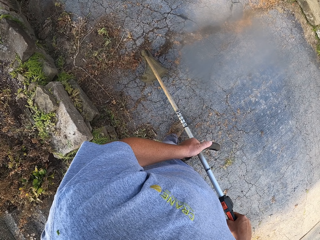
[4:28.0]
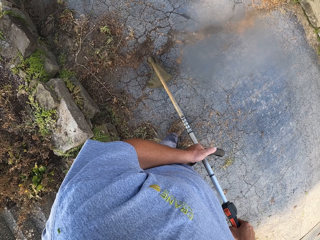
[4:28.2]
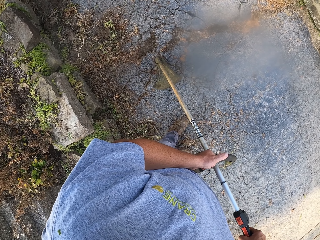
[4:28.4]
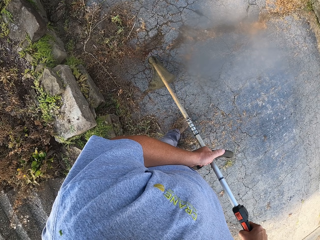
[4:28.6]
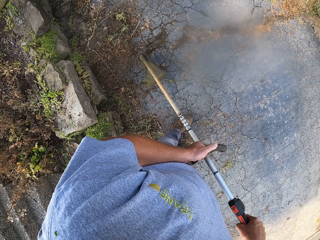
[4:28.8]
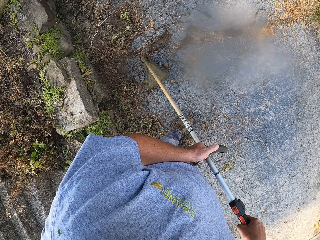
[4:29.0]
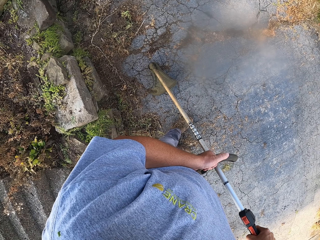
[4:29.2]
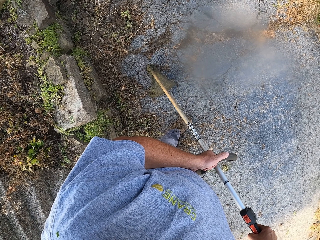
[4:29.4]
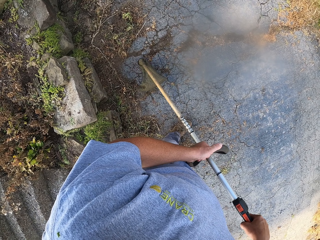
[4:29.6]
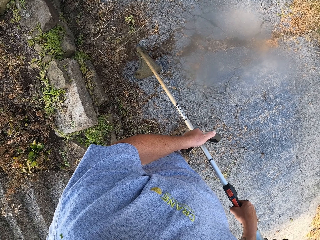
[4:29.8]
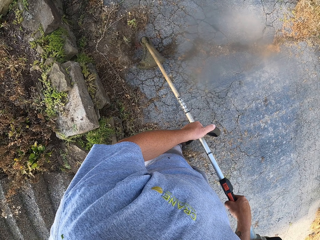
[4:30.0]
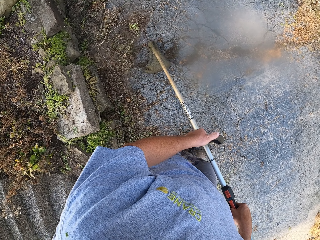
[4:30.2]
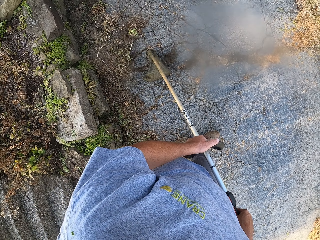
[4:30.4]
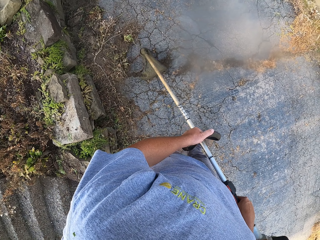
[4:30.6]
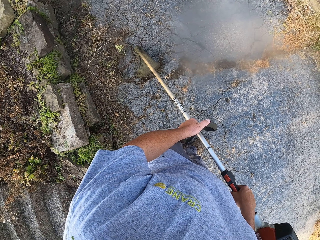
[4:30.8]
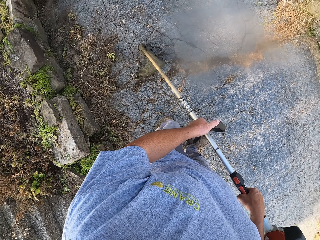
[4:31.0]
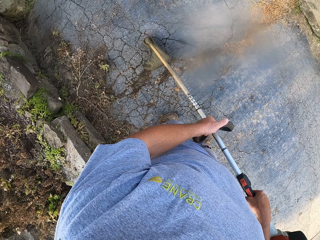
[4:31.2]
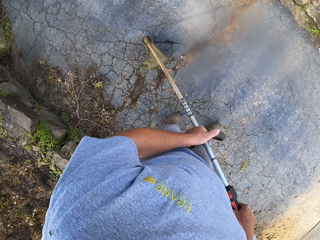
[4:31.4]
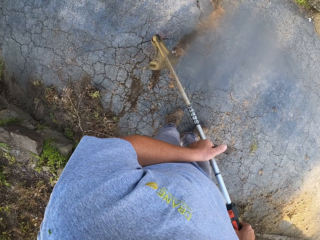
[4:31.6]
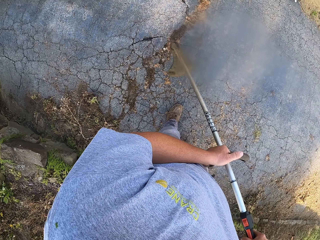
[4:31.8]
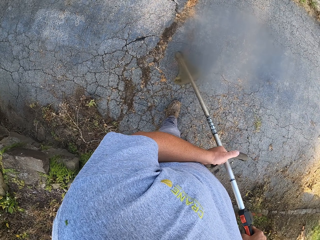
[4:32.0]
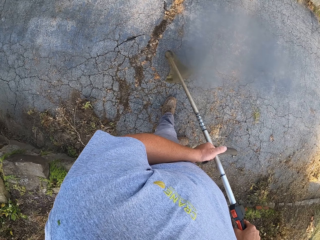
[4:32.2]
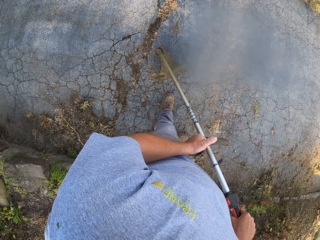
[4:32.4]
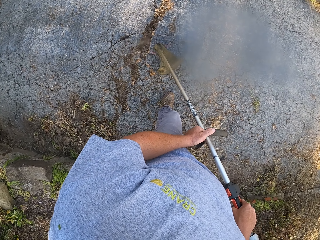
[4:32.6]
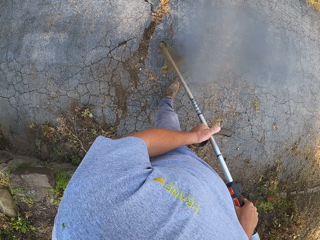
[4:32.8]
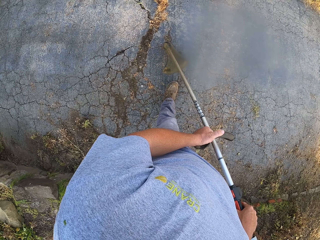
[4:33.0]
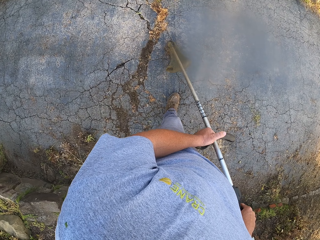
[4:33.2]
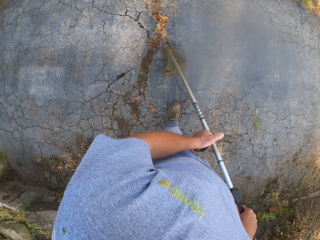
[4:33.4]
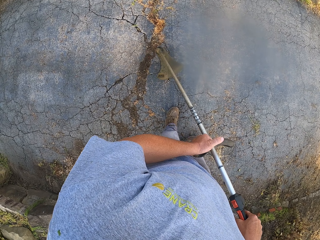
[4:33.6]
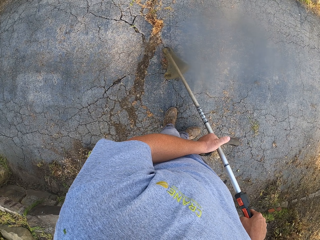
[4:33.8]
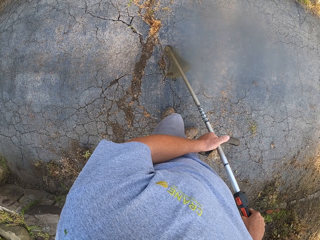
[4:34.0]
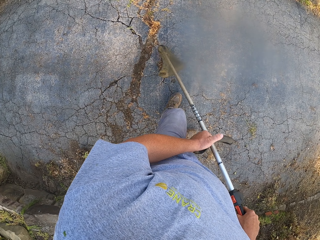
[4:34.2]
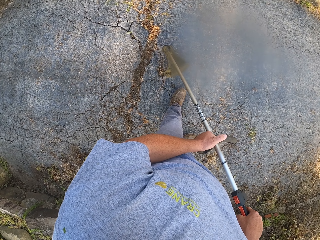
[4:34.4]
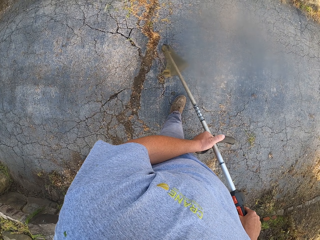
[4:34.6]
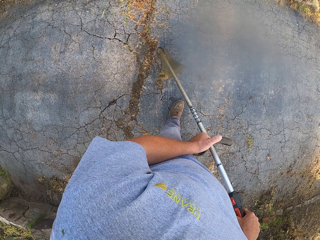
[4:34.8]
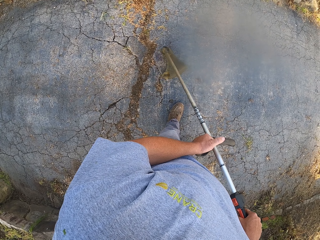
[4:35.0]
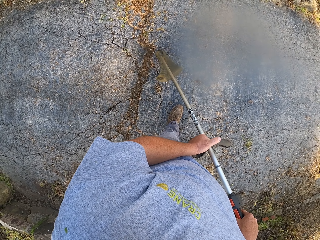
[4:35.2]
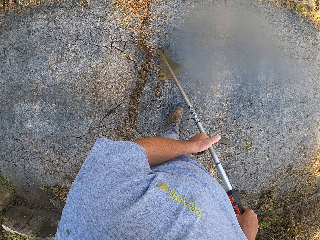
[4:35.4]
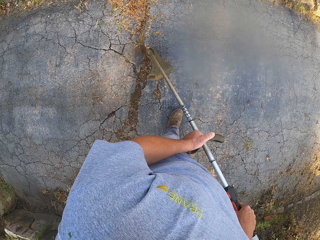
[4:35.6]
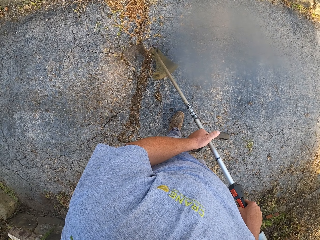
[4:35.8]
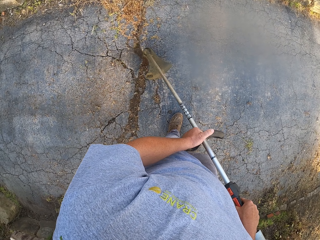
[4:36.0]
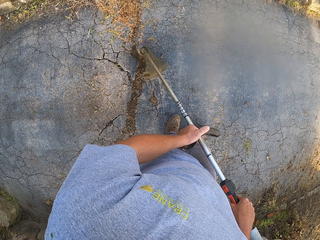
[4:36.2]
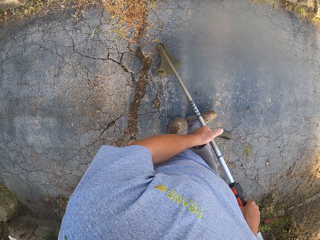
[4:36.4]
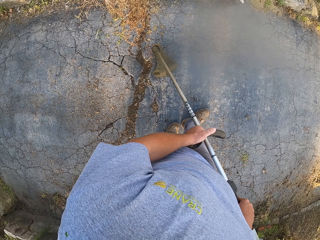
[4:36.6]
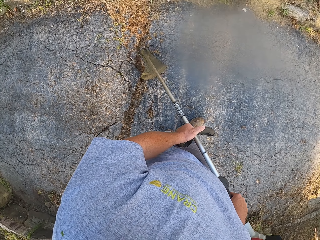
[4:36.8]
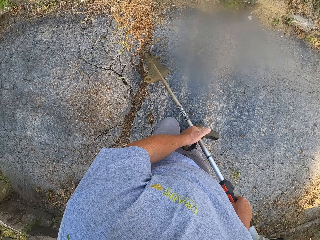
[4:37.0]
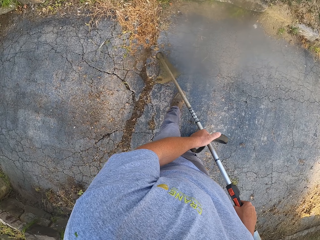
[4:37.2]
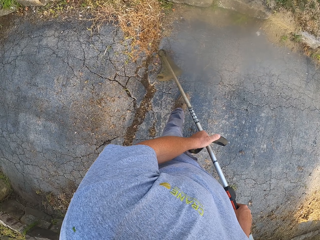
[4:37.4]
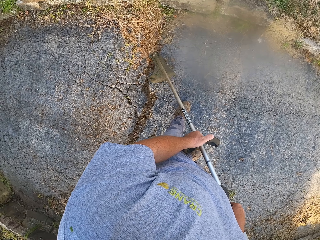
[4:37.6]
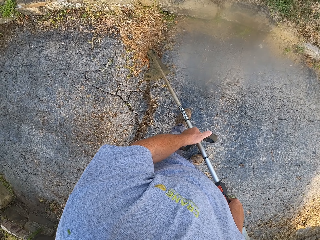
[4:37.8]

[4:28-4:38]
The camera wearer steps forward. They trim the grass with the grass trimmer.

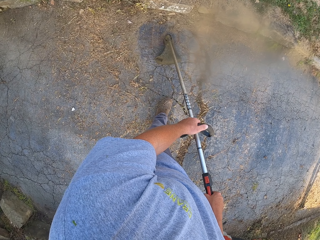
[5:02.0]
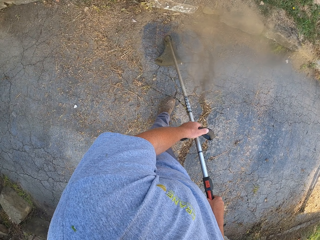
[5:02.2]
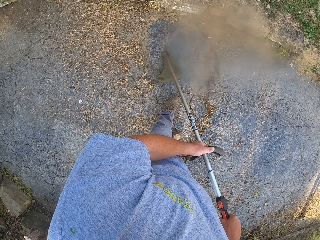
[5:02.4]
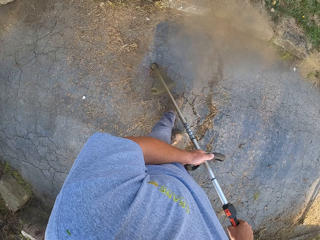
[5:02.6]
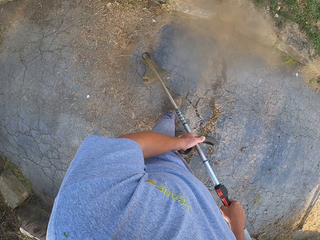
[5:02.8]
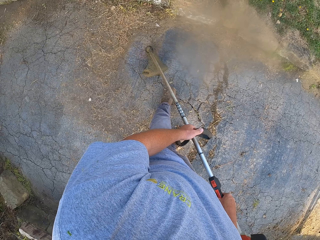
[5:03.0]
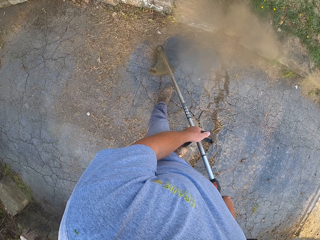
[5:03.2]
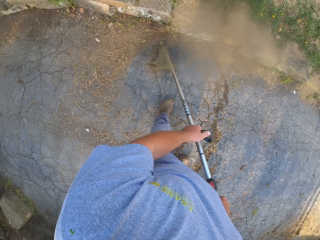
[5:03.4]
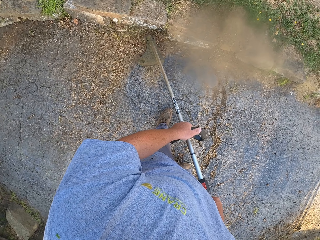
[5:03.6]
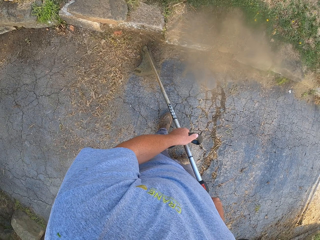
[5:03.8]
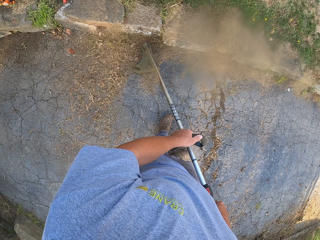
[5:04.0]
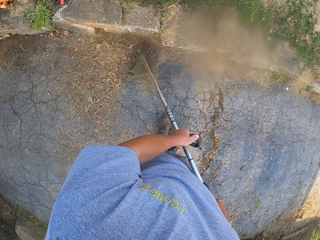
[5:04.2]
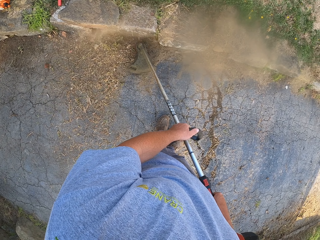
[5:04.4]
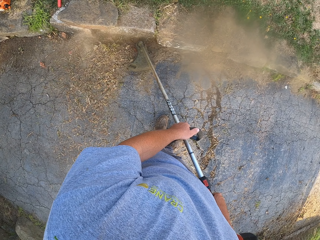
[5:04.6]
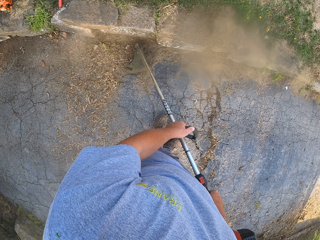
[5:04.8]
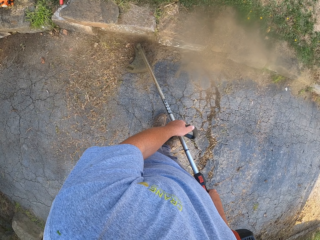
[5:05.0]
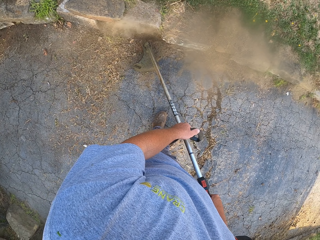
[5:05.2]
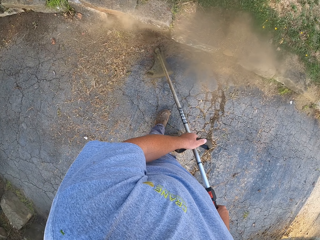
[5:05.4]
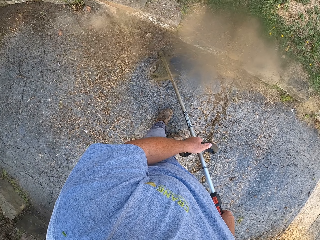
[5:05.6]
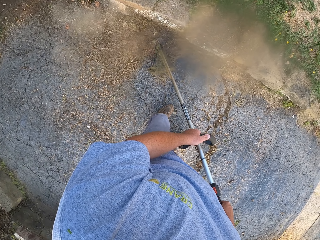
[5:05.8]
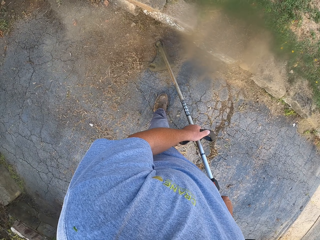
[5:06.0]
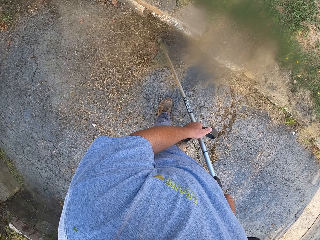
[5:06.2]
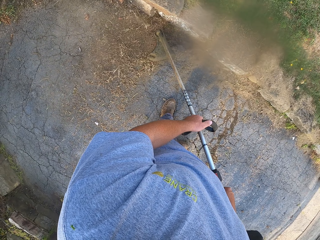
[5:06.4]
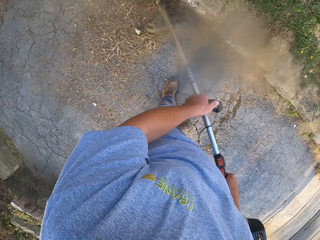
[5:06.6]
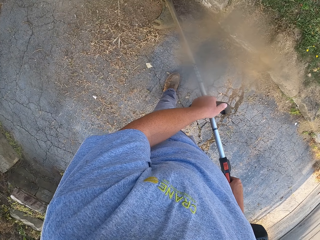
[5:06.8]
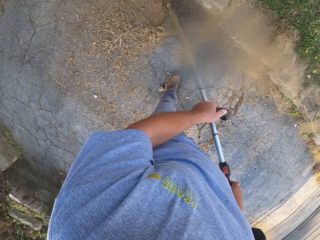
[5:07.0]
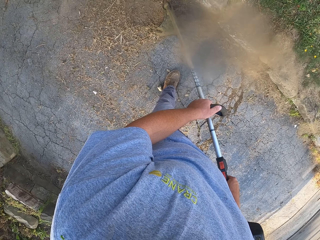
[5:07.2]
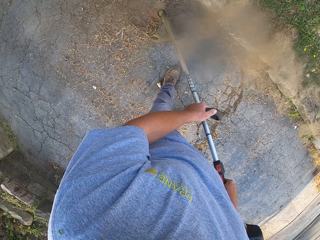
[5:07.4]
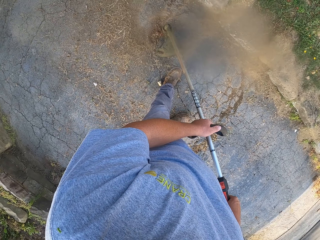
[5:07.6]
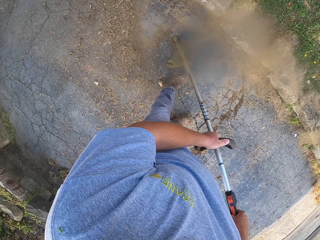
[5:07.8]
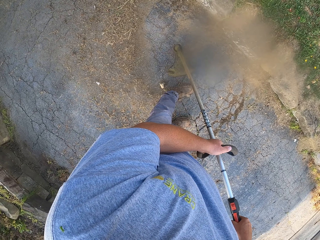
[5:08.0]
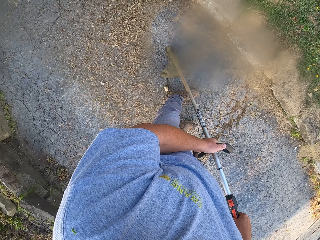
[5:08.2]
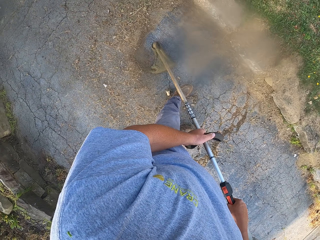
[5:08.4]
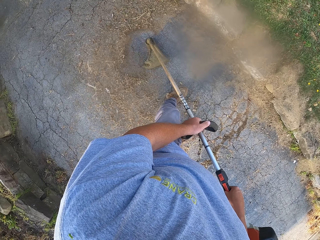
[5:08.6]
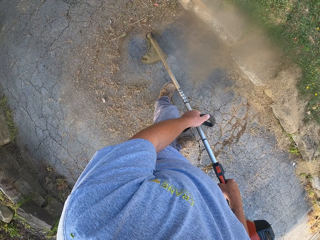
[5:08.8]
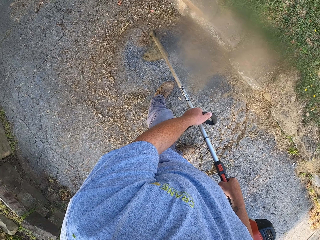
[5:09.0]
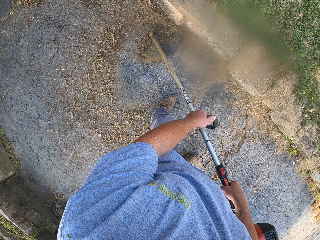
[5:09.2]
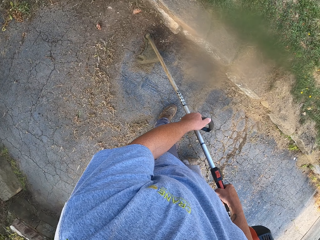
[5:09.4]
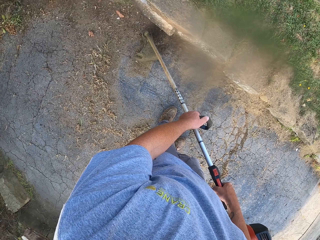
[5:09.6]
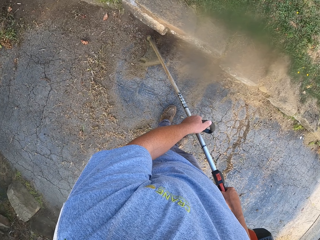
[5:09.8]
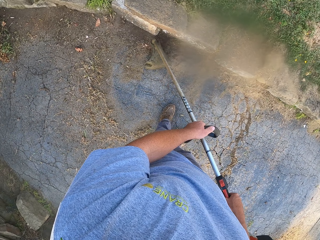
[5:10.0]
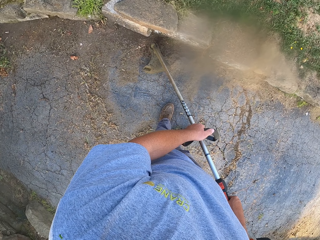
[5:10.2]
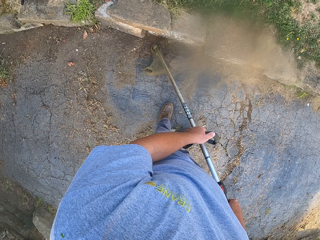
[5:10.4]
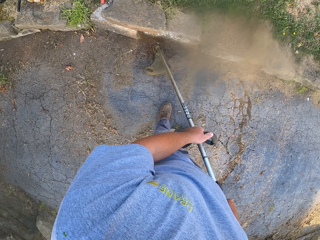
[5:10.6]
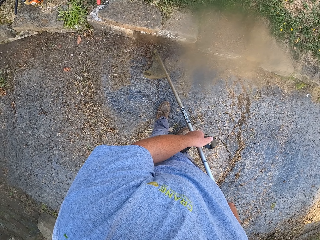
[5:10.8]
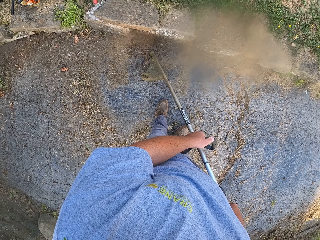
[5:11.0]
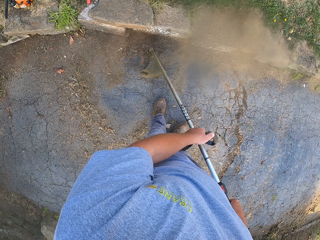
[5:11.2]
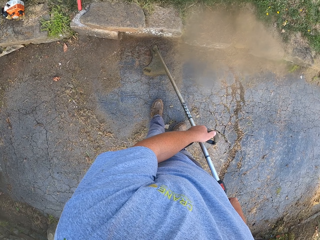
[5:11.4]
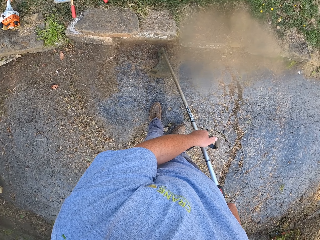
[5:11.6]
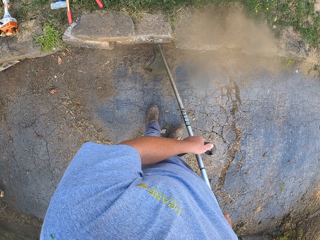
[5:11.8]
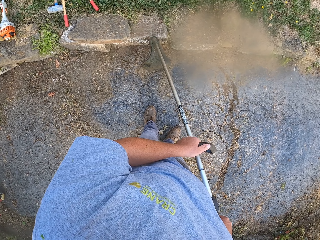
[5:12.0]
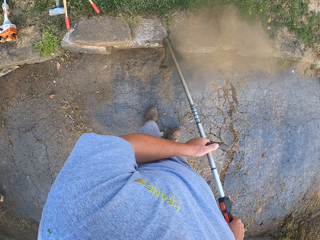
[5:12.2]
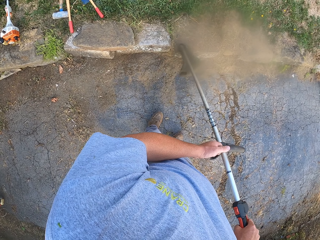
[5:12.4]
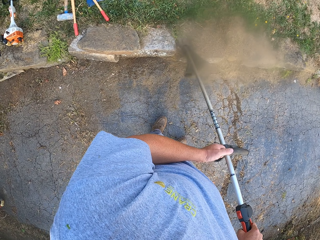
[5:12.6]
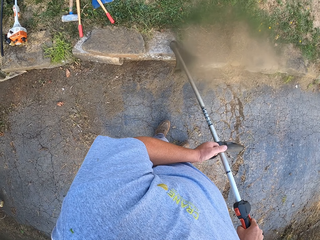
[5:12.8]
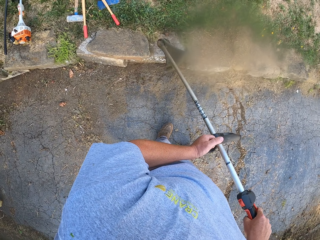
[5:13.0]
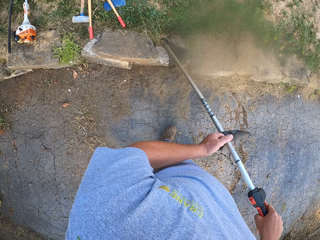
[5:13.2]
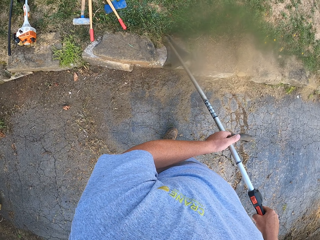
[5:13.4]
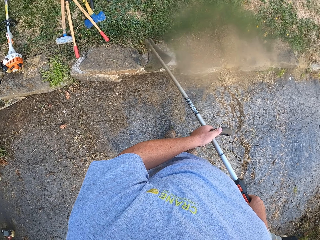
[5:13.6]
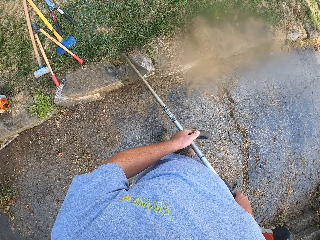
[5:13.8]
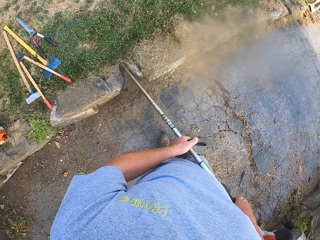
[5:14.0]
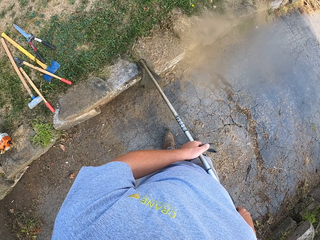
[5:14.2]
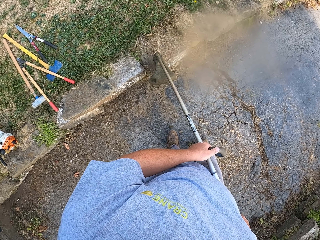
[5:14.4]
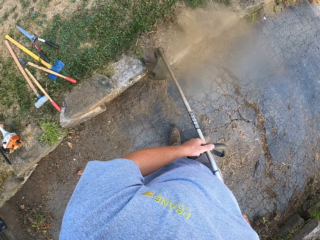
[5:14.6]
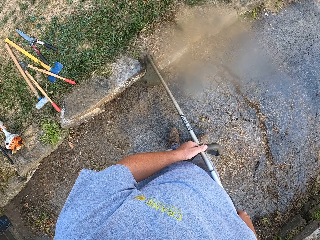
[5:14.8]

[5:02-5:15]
The camera wearer walks. They walk again.
